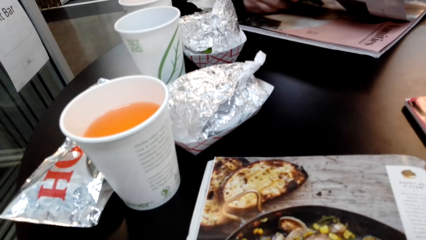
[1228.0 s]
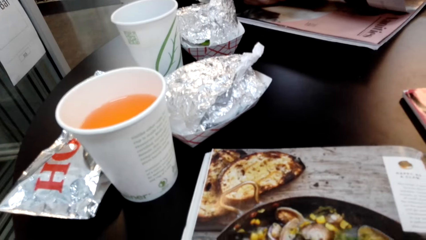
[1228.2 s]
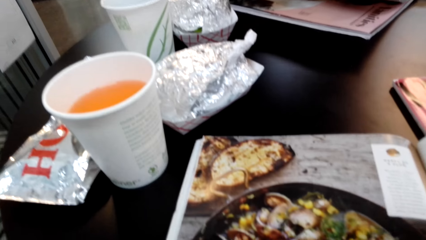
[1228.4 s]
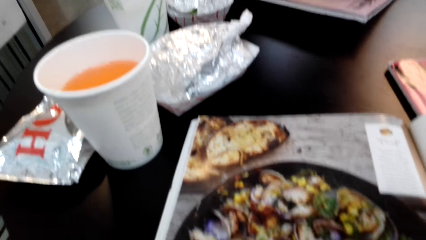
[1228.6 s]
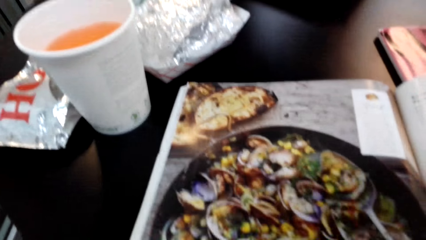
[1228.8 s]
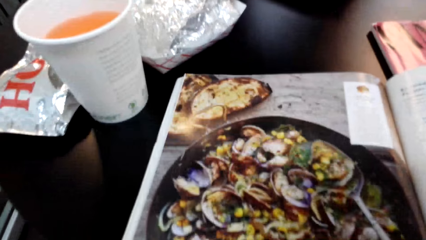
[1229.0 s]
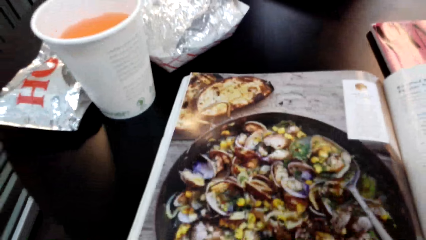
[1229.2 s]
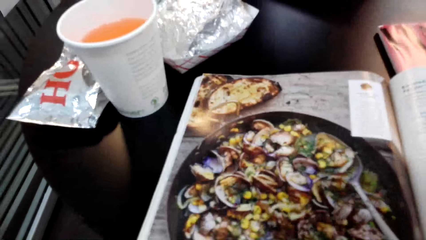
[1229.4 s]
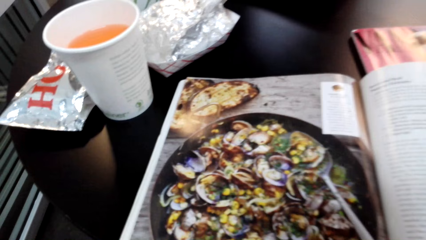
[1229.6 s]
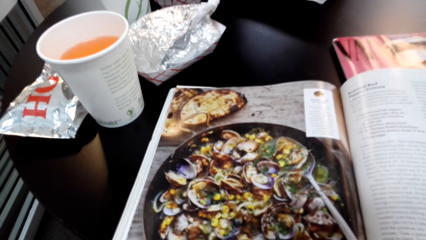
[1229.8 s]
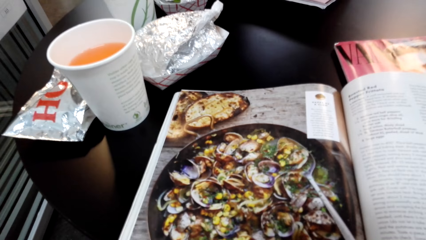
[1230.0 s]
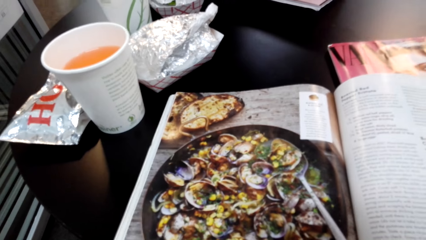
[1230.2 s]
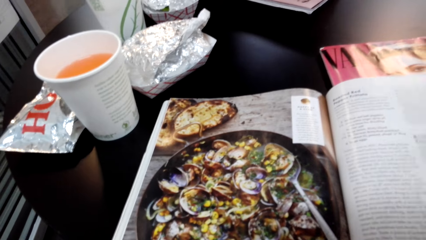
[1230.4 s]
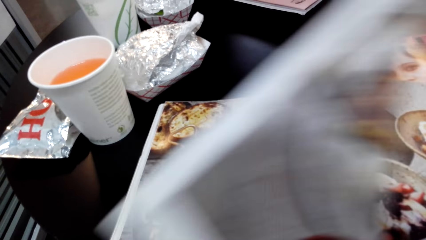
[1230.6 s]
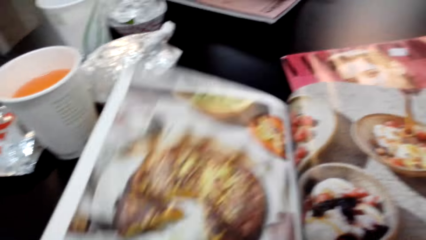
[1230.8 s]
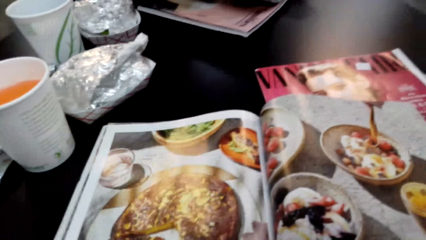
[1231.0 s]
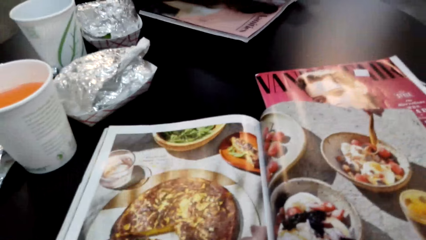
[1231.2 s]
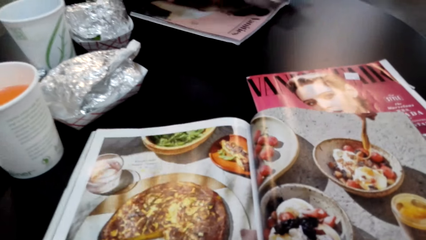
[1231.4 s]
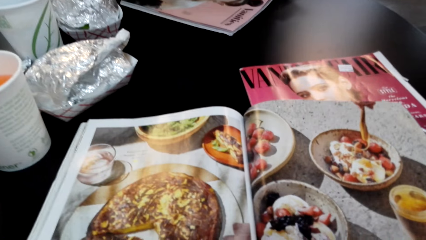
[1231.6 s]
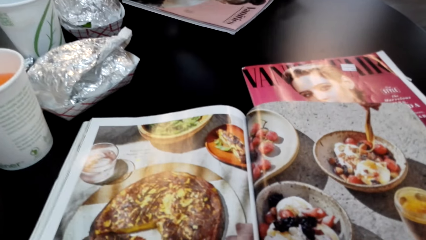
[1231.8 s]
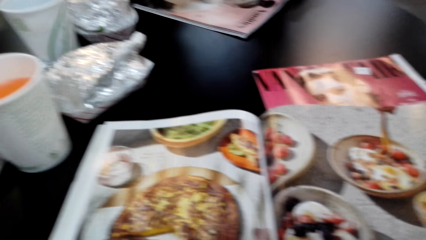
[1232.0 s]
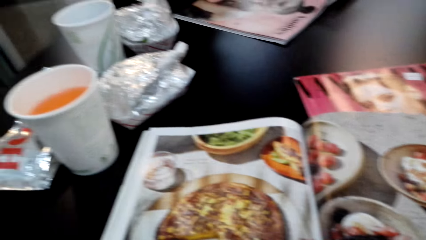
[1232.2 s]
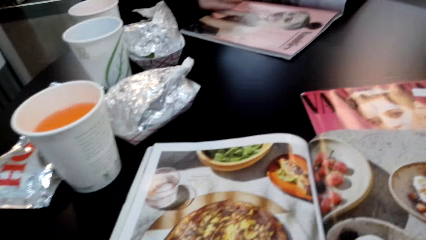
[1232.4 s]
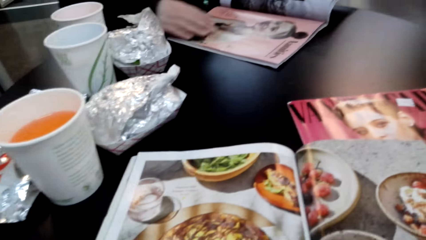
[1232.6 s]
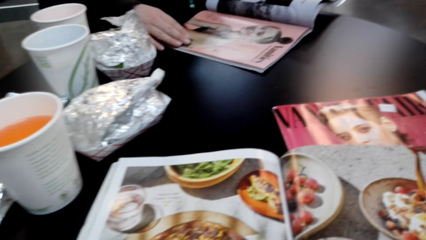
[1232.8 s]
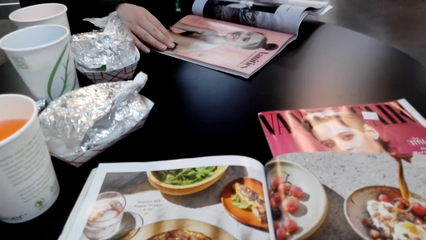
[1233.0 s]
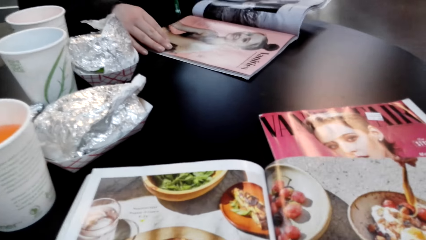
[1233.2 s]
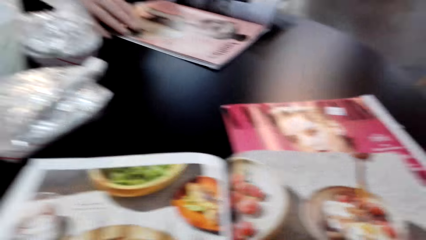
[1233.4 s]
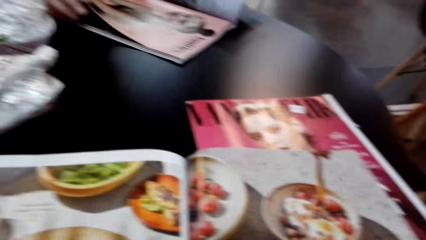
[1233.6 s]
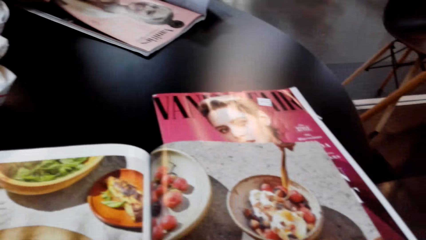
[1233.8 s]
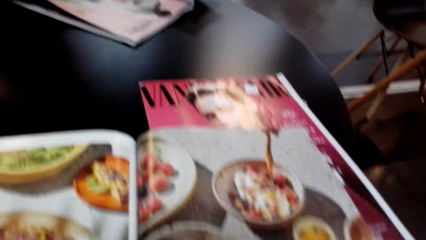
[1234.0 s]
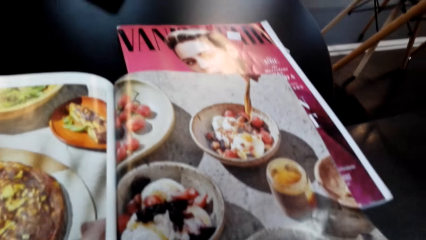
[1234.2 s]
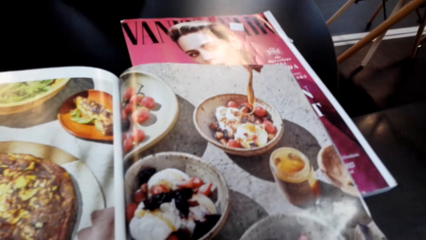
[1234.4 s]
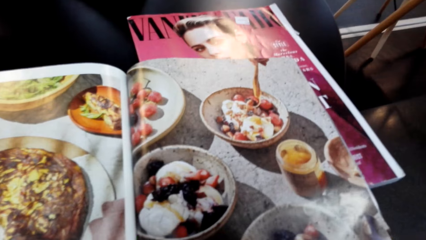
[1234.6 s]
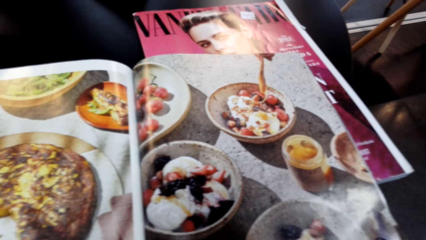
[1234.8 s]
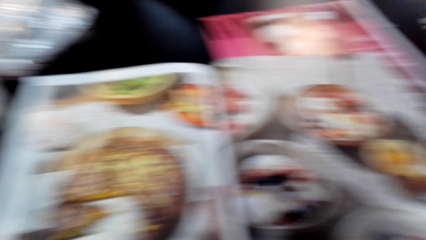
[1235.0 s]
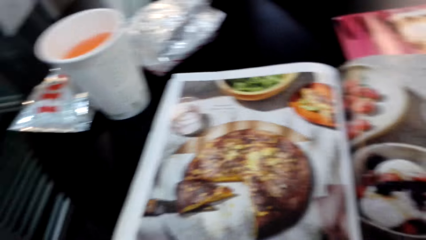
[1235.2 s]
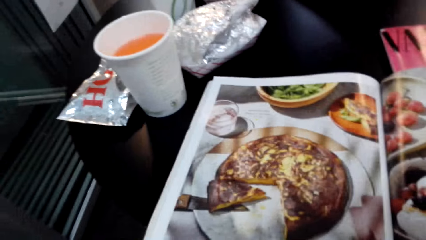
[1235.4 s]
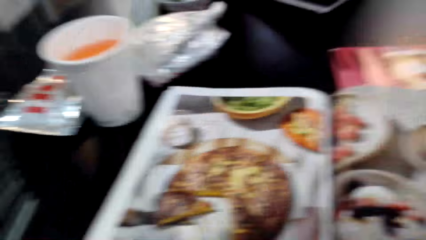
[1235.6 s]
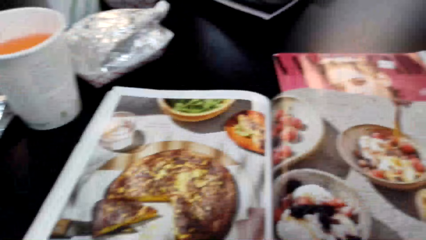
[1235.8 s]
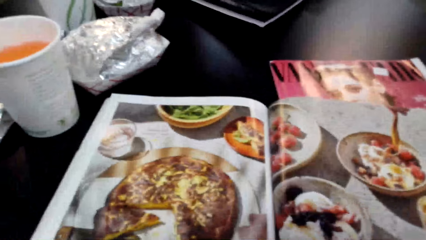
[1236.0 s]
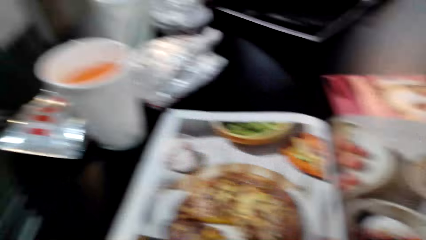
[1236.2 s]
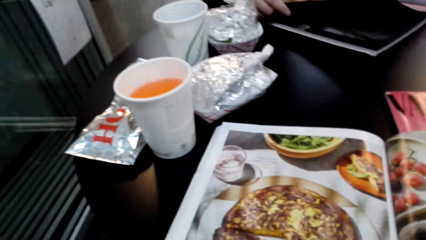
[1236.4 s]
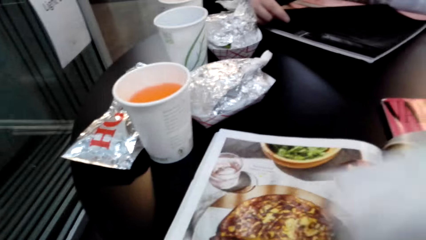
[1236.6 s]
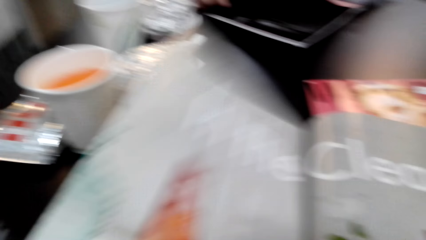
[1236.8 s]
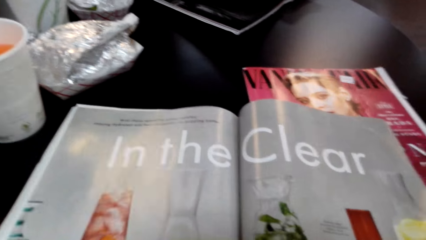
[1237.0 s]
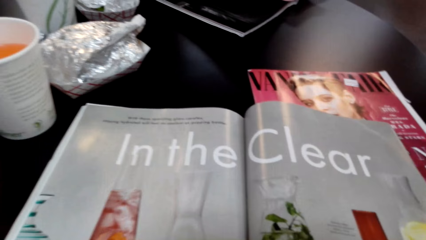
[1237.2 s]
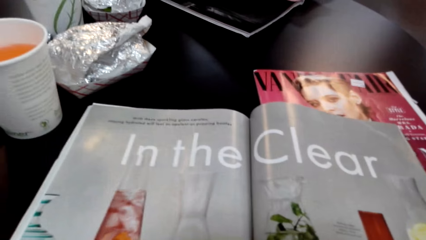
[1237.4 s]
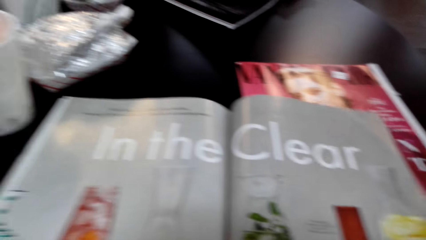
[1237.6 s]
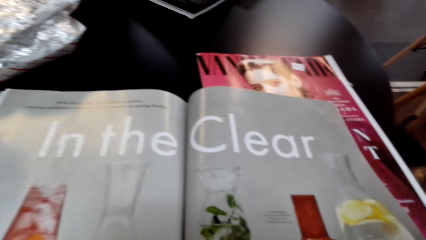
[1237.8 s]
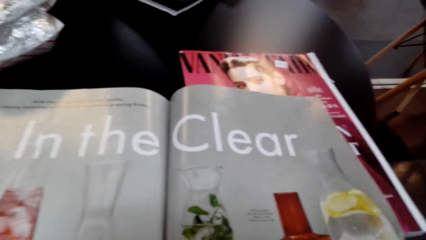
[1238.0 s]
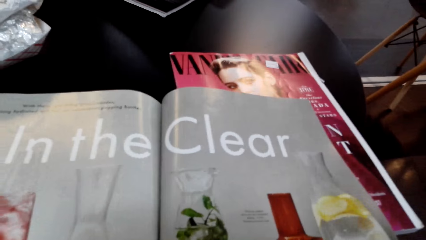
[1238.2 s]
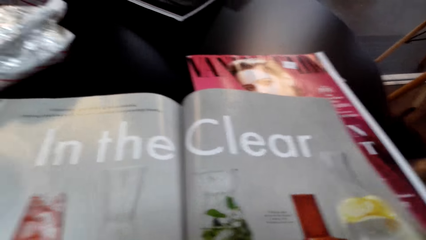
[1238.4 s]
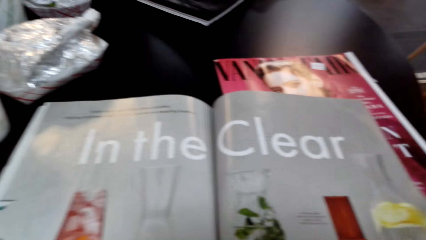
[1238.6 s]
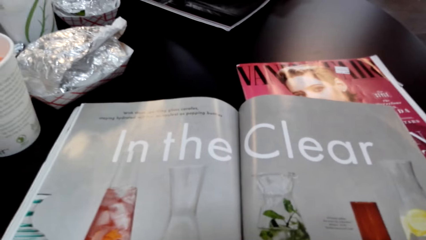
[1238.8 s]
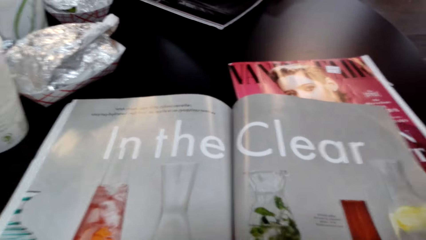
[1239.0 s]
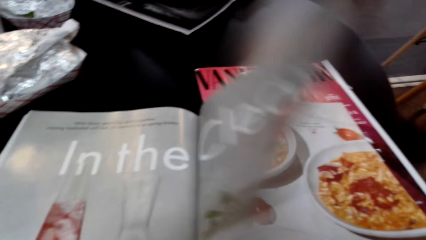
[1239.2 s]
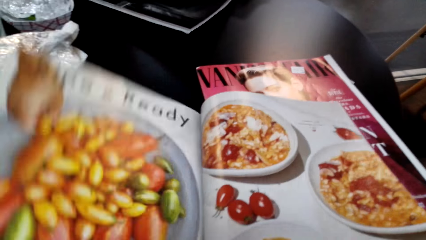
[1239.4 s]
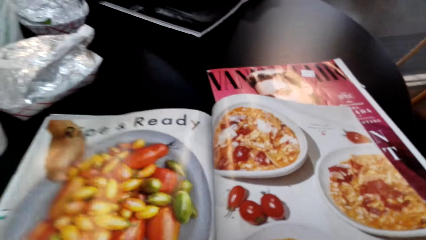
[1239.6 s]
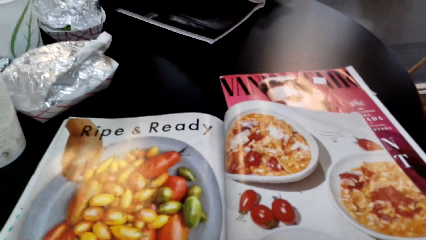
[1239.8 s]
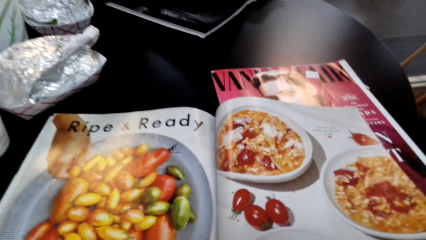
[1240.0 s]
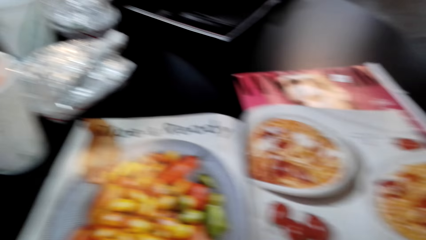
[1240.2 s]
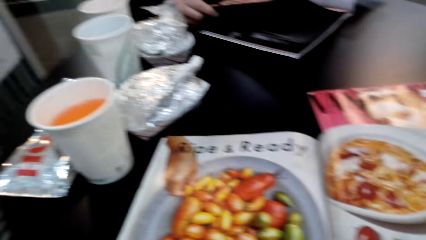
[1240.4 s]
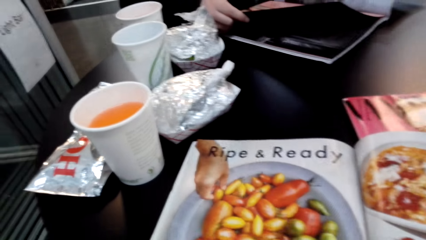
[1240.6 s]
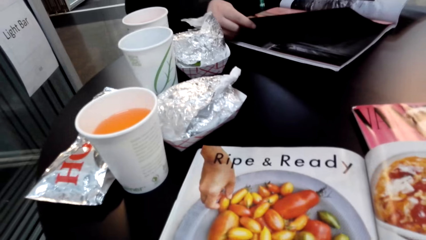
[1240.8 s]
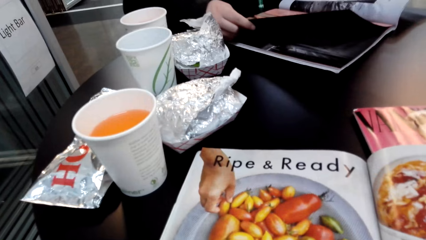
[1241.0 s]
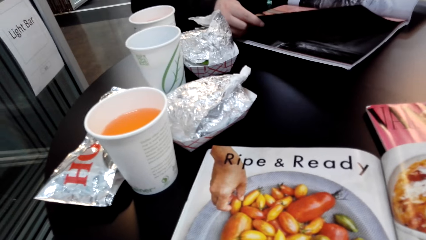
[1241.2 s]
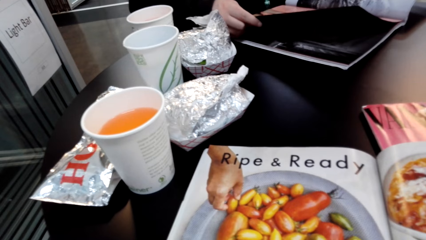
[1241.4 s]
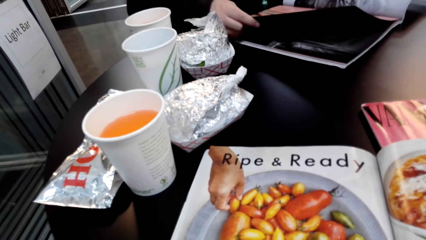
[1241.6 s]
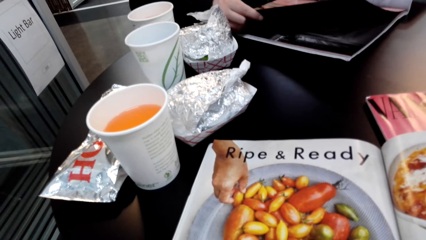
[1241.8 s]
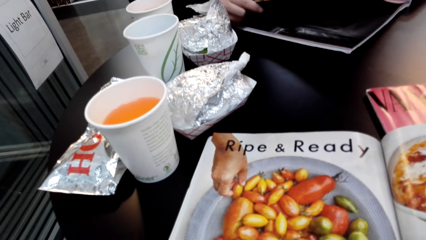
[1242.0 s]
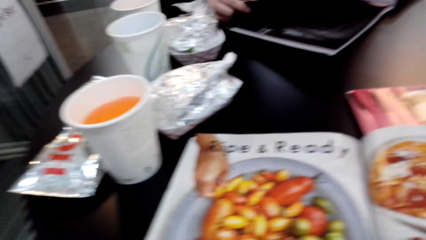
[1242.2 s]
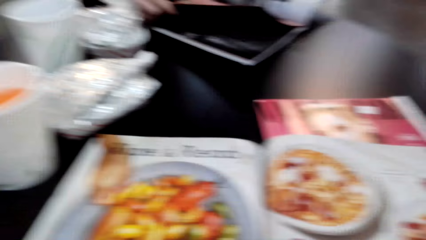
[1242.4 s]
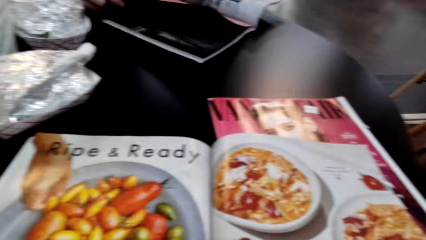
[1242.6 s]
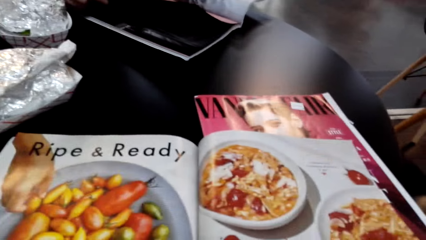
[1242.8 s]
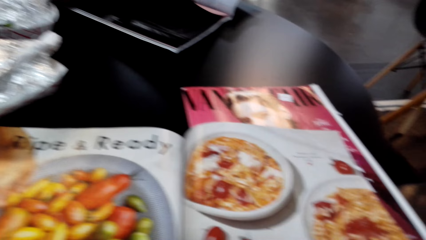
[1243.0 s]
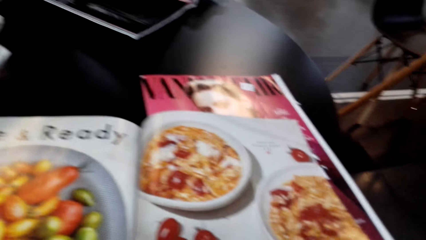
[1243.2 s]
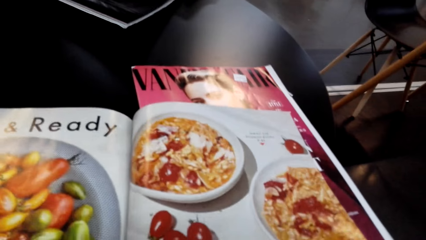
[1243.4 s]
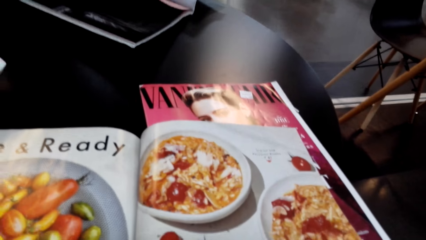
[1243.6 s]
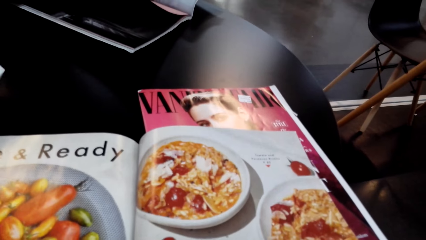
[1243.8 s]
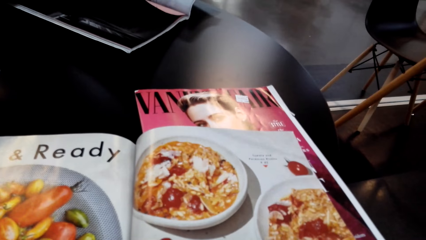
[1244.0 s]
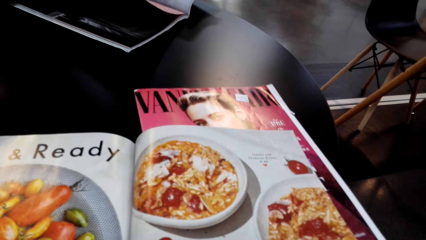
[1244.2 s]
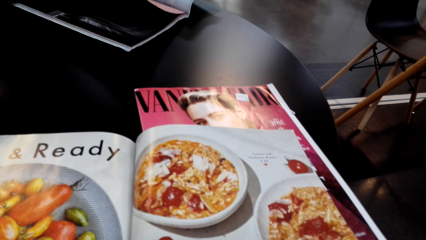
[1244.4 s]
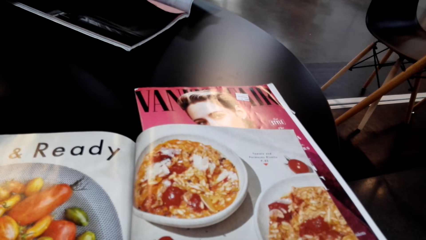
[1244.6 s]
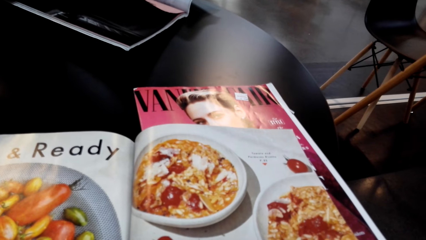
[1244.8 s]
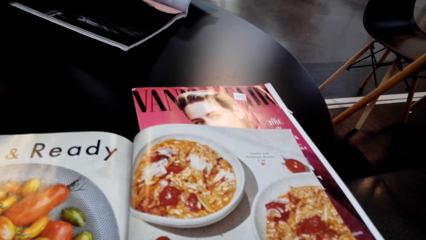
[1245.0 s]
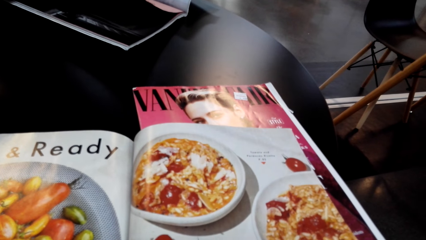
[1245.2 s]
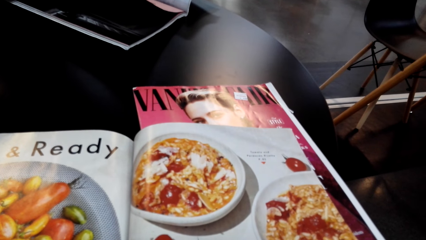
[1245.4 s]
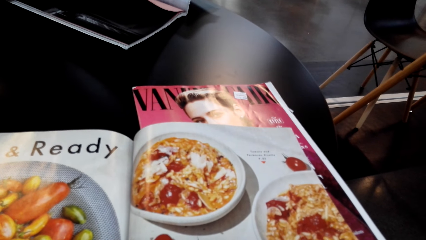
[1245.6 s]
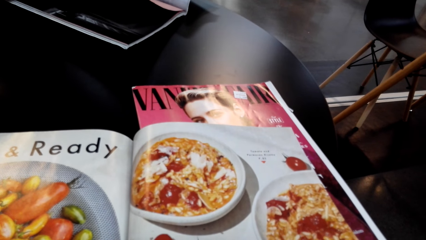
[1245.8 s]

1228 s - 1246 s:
The camera wearer flips a page of the magazine. They look at the displayed items in the magazine. They flip a page of the magazine. They look at the displayed items in the magazine. They flip a page of the magazine. They look at the displayed items in the magazine.
